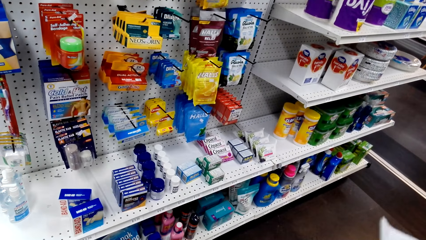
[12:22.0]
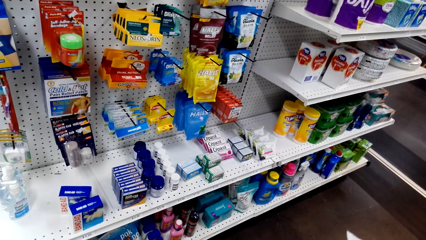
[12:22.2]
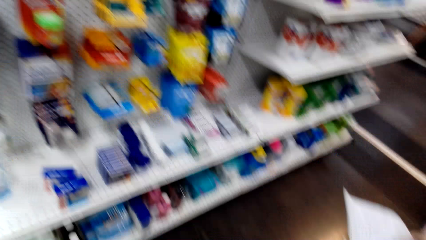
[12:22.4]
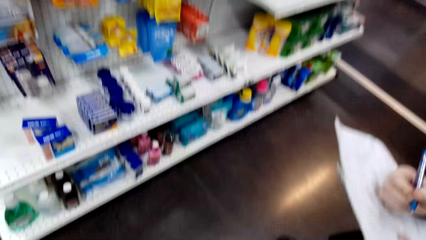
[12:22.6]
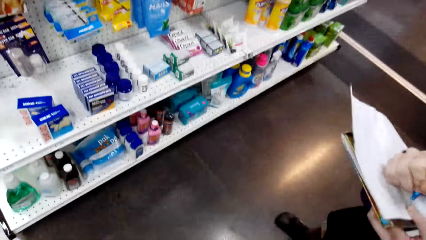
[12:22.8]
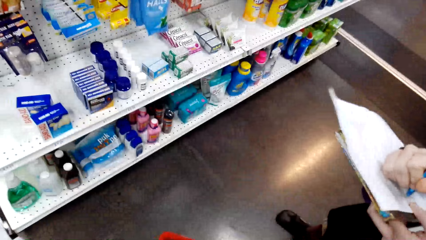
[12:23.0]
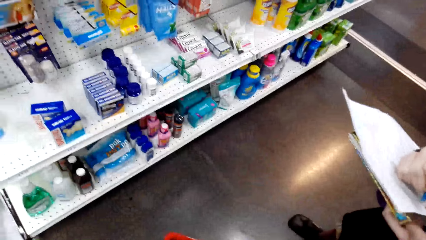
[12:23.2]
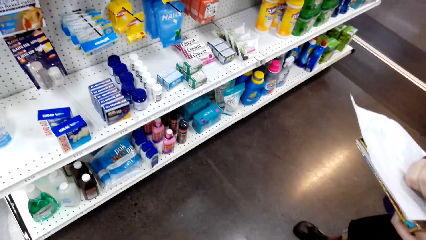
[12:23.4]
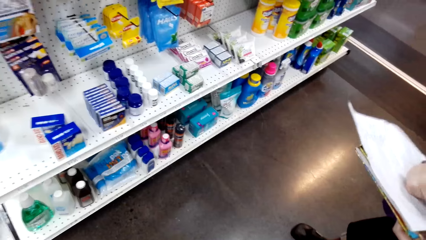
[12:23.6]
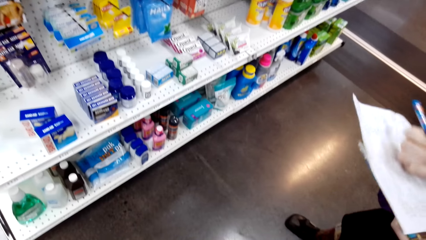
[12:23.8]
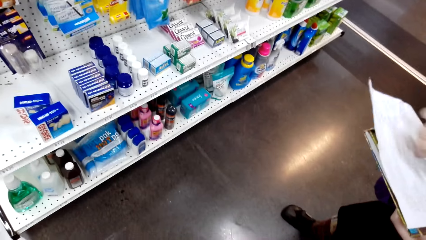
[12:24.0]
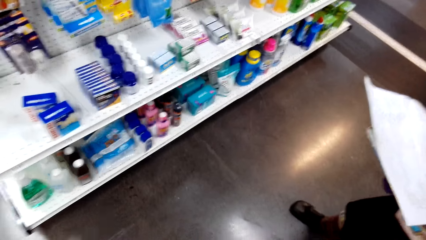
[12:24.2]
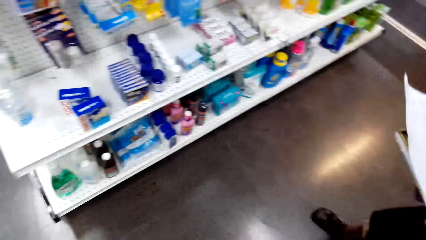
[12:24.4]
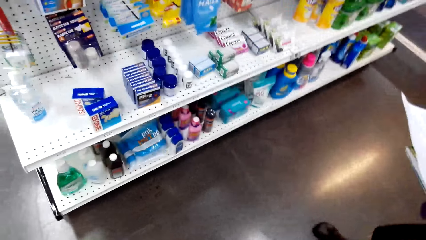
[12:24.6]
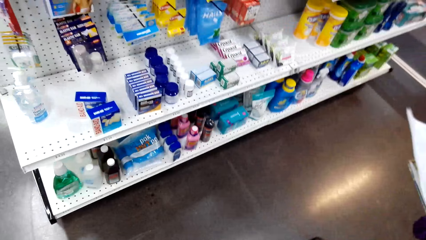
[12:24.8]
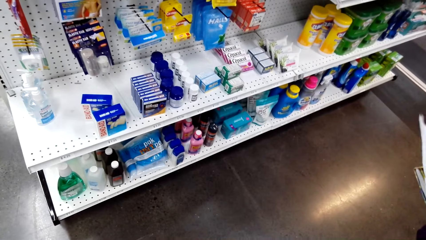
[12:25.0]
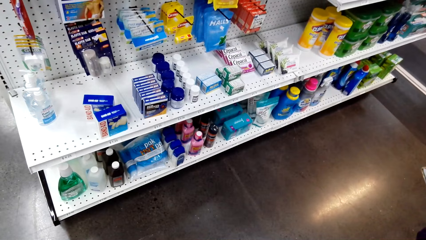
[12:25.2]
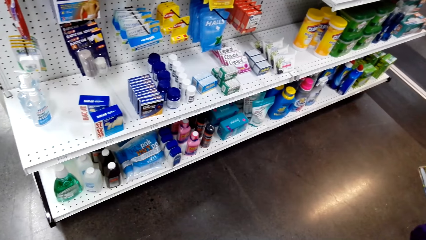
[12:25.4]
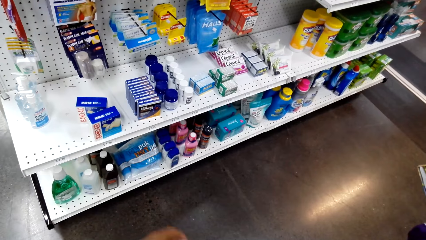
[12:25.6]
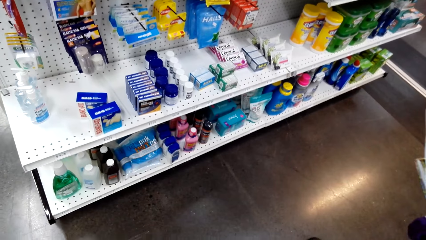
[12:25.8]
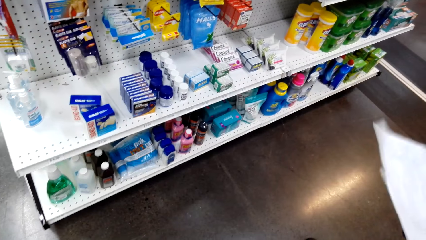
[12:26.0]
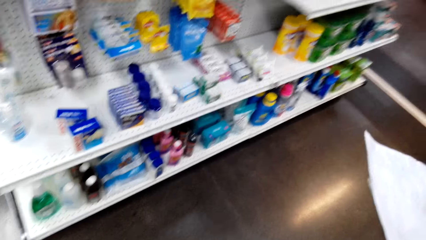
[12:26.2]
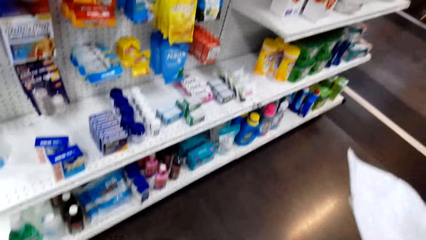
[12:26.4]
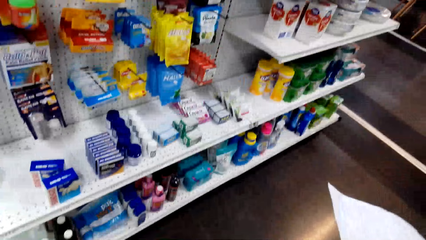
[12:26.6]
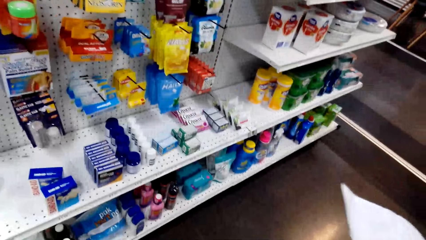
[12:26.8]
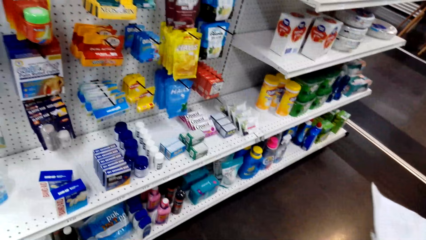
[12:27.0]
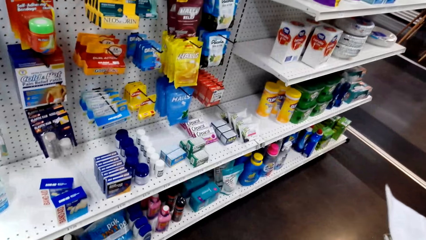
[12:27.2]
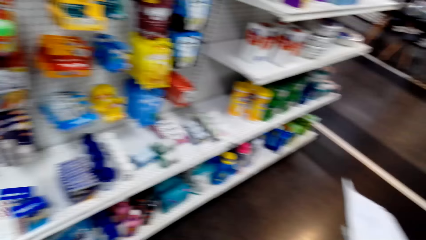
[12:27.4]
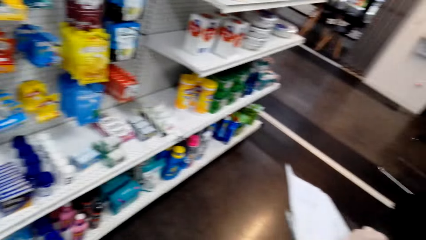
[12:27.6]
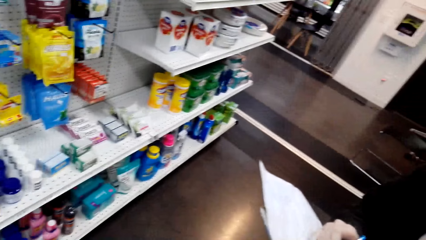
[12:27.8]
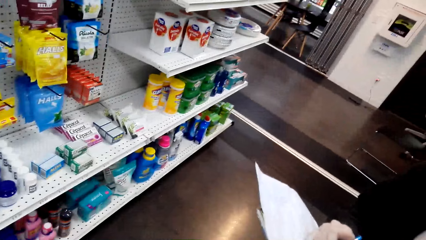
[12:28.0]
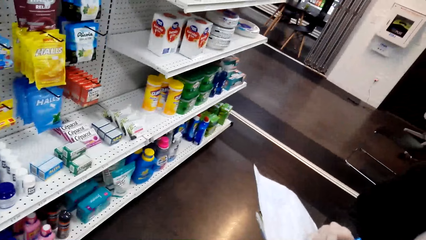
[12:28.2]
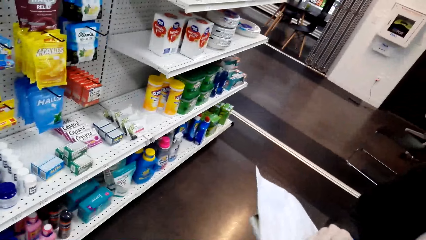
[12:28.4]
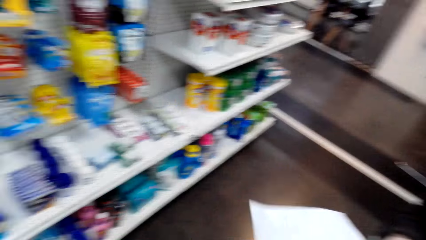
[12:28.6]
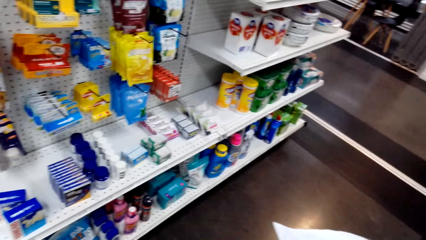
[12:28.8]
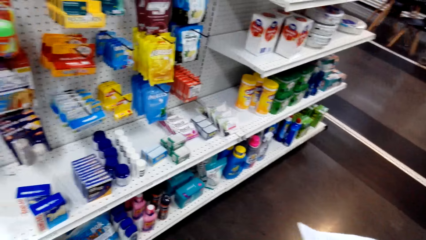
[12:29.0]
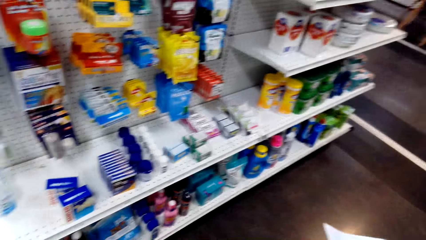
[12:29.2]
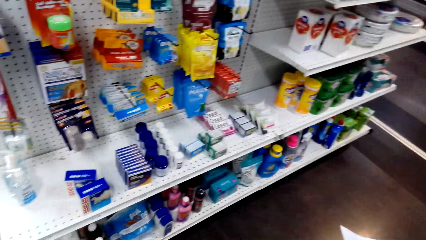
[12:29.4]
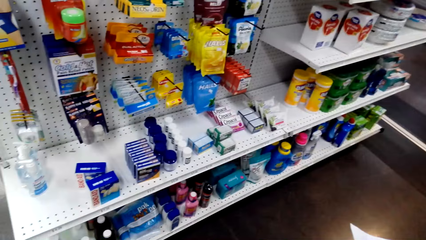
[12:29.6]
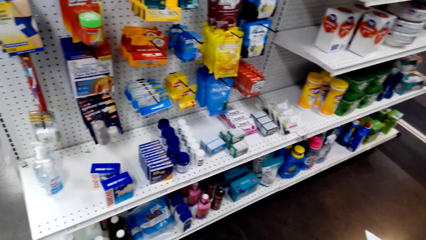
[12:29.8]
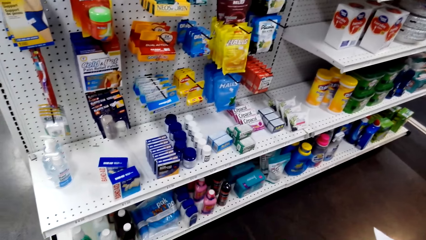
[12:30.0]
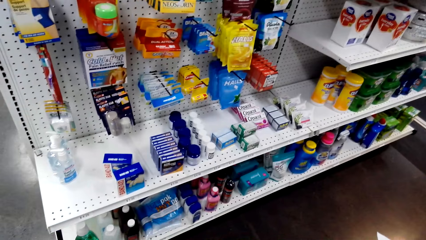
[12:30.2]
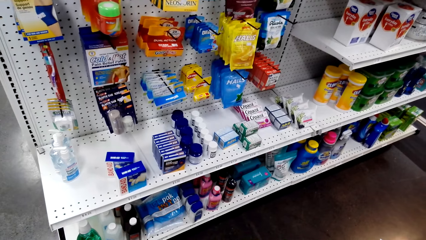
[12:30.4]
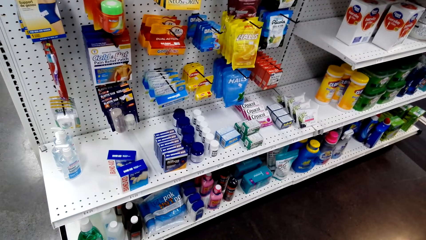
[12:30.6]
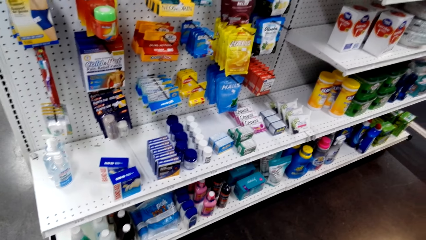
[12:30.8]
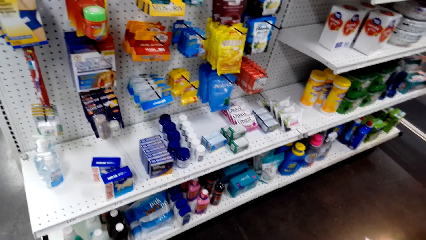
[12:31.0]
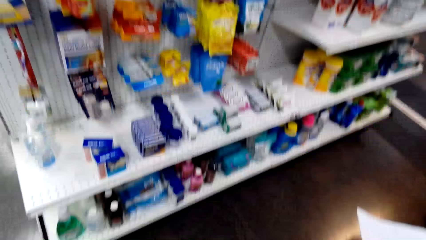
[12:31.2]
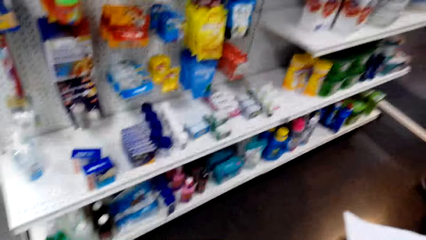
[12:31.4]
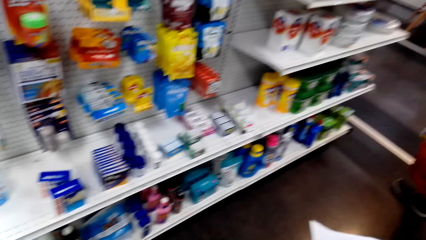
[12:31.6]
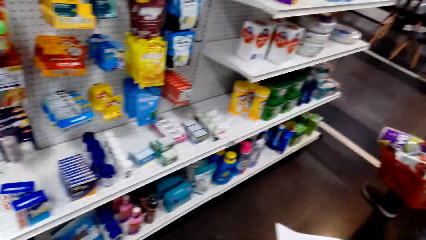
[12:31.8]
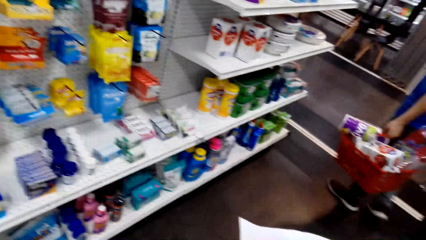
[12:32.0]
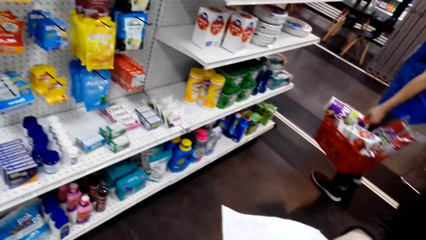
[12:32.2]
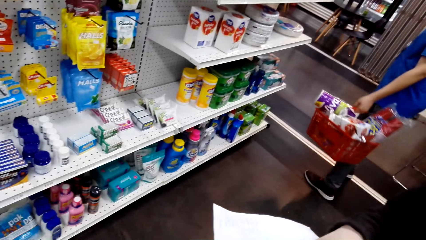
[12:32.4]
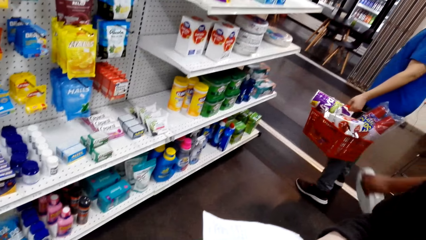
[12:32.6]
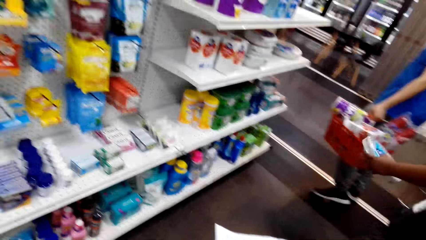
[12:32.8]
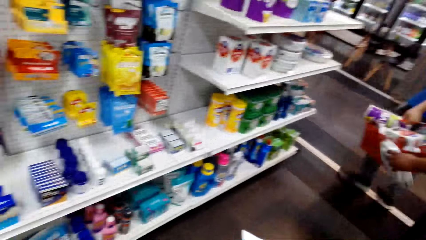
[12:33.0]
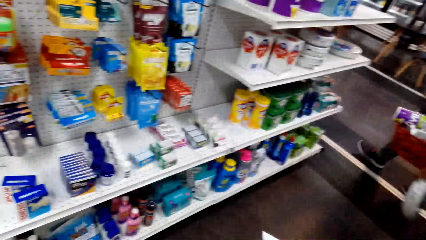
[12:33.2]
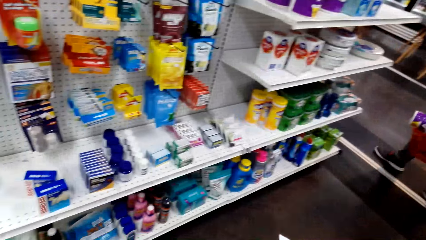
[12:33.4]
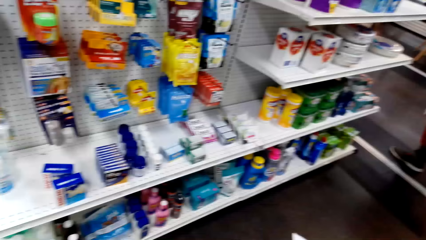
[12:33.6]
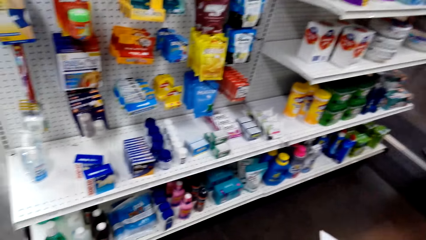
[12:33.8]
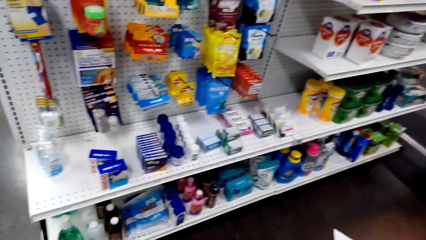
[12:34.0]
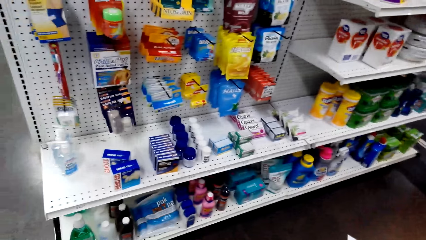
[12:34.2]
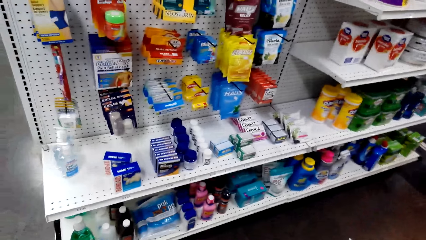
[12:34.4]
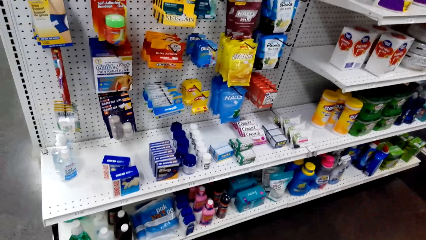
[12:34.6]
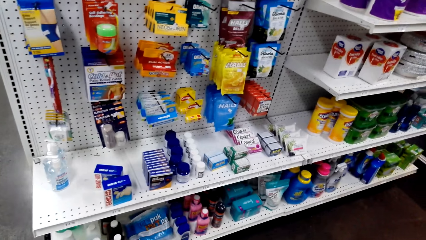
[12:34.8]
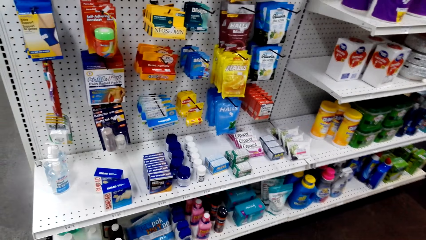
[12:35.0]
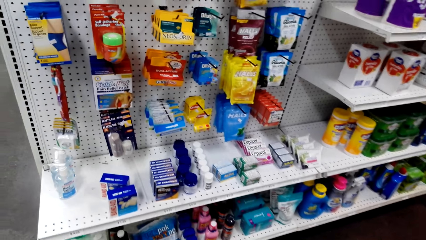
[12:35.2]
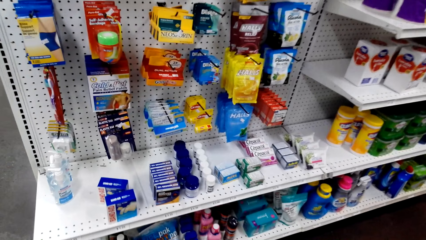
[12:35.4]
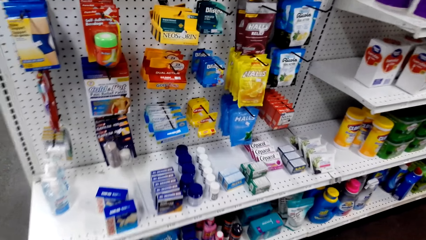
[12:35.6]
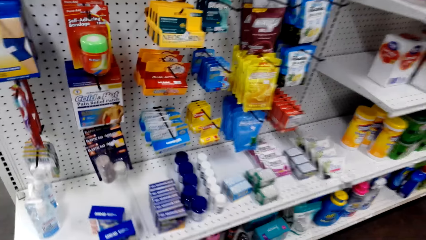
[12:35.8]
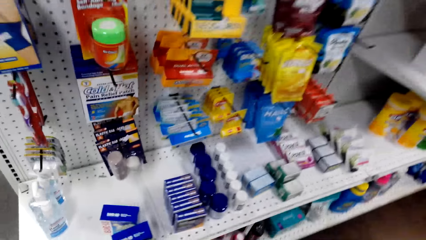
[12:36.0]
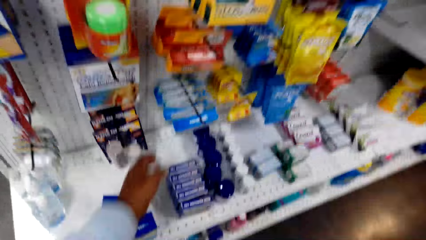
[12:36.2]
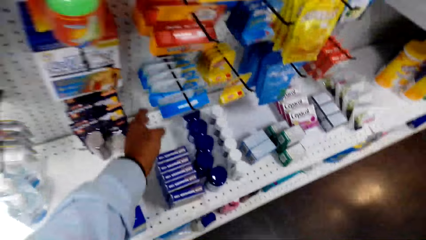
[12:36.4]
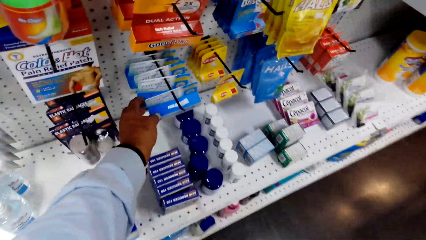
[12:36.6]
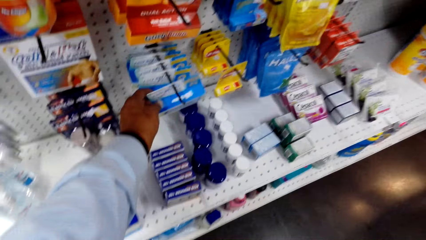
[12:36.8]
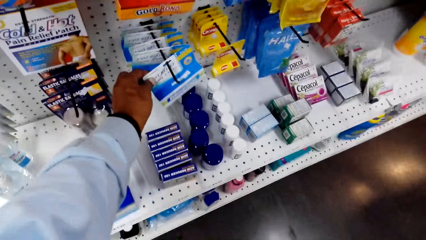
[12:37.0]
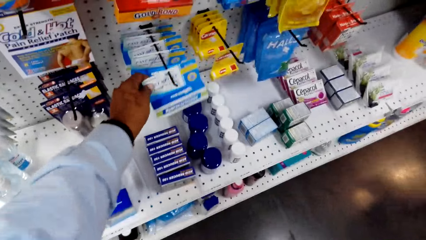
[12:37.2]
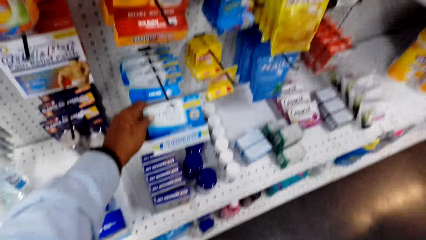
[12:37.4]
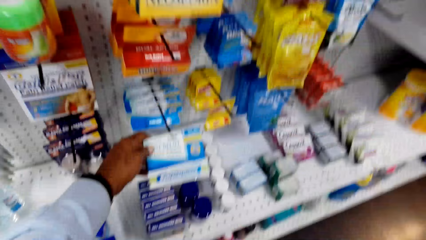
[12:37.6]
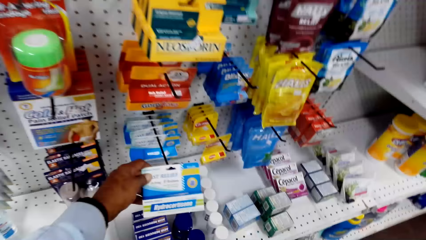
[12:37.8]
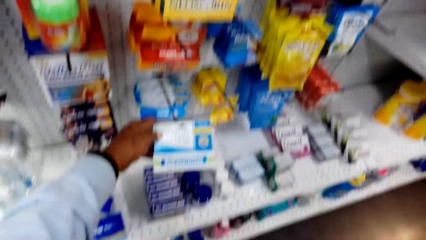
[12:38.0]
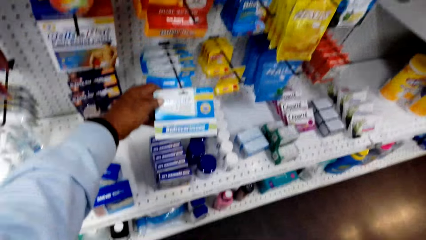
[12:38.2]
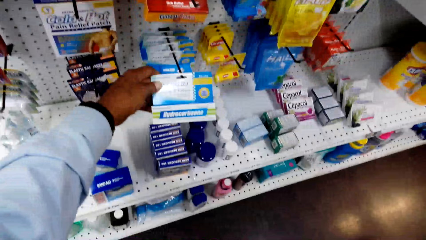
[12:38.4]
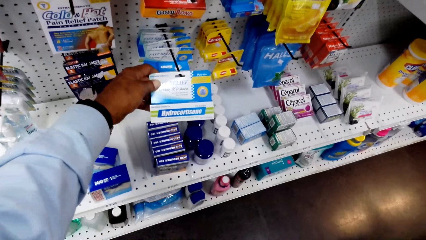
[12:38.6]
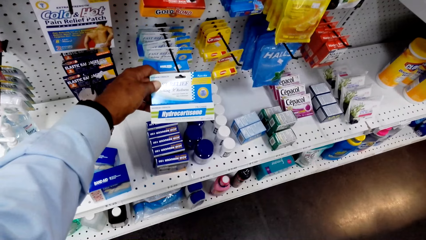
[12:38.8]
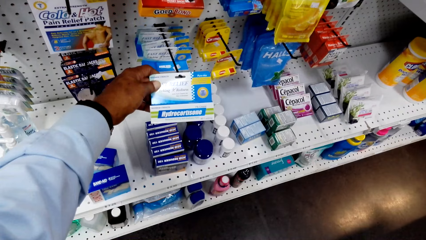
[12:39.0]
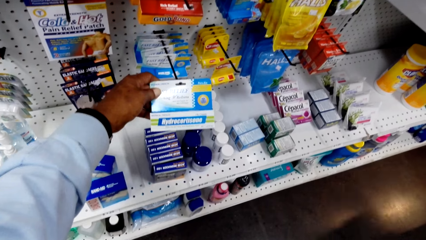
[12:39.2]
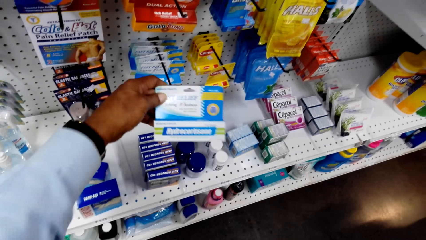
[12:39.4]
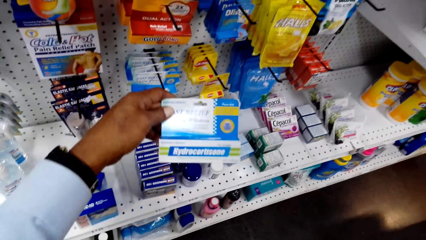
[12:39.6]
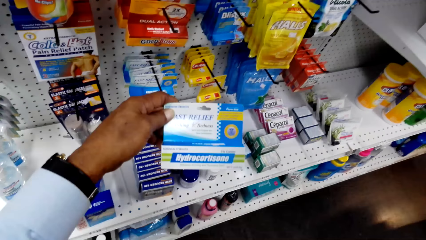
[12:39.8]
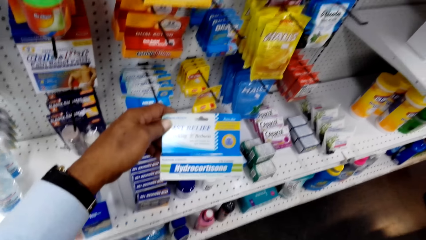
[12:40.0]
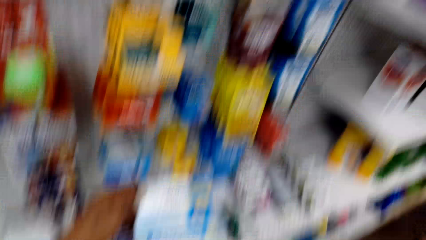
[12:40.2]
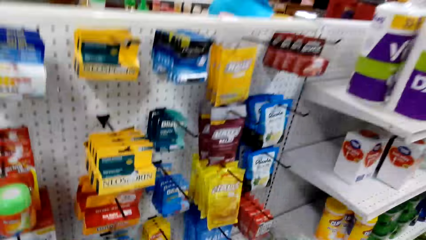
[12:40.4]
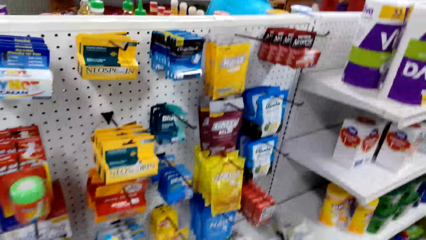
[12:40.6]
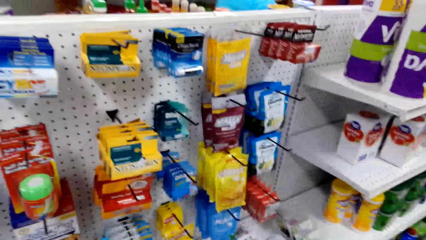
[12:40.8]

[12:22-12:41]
A lady writes on paper with a pen. The lady talks with the camera wearer. The camera wearer looks around. They talk with the lady. They touch something. They look around.
